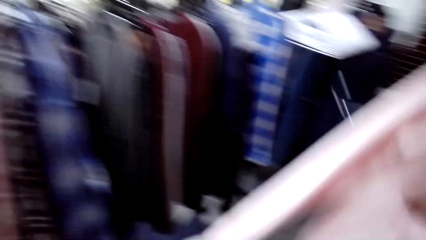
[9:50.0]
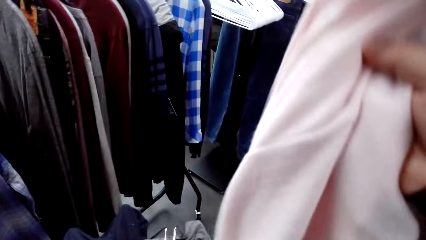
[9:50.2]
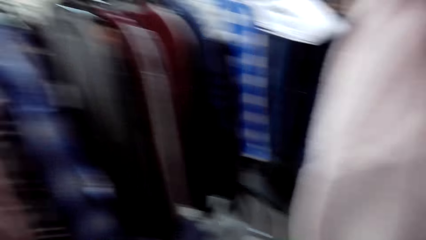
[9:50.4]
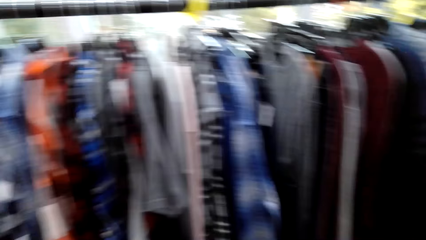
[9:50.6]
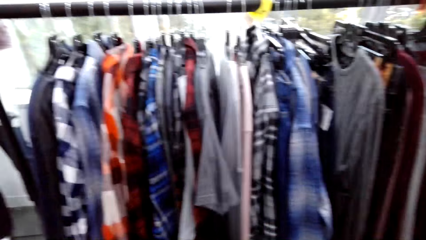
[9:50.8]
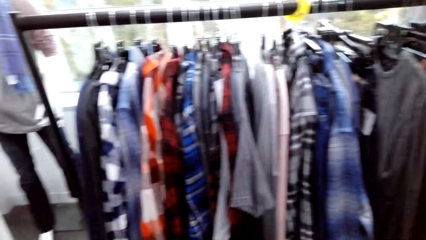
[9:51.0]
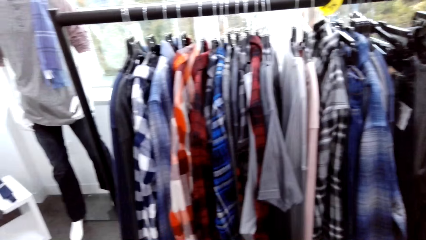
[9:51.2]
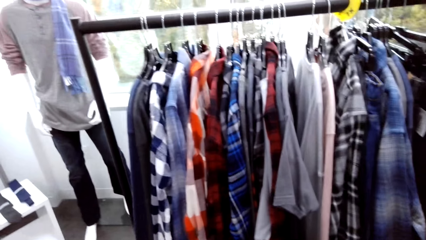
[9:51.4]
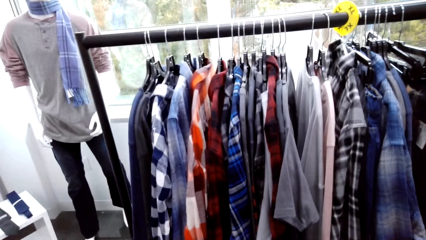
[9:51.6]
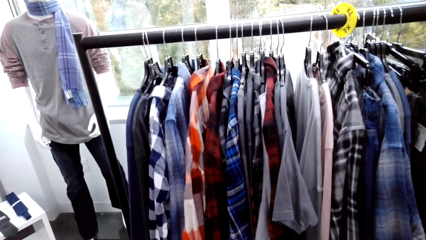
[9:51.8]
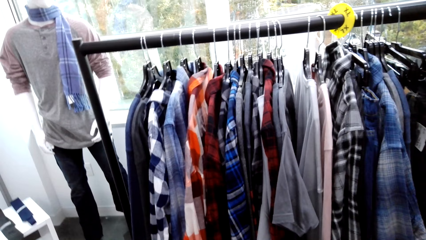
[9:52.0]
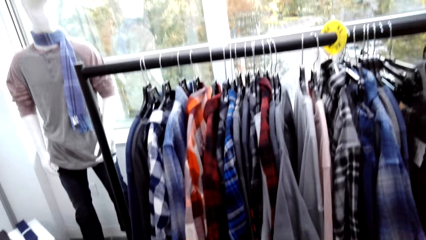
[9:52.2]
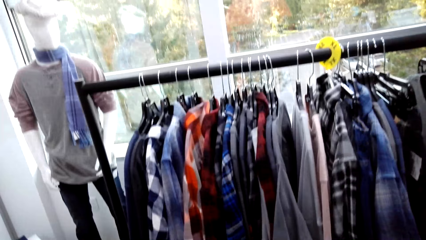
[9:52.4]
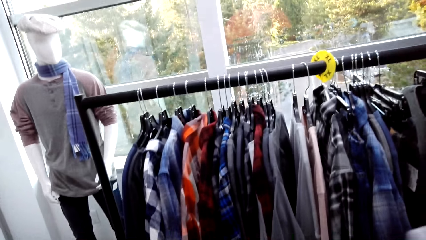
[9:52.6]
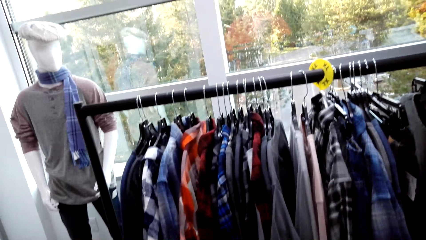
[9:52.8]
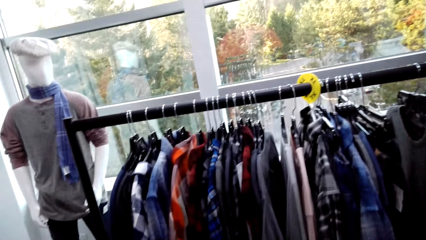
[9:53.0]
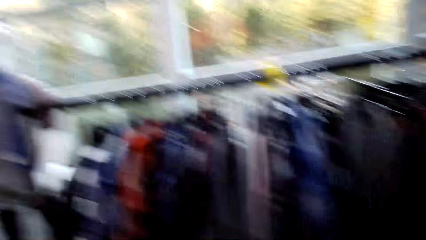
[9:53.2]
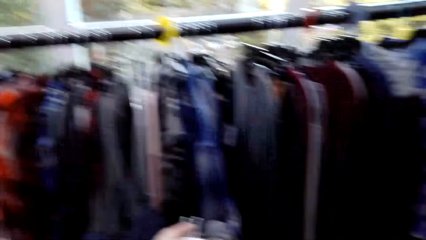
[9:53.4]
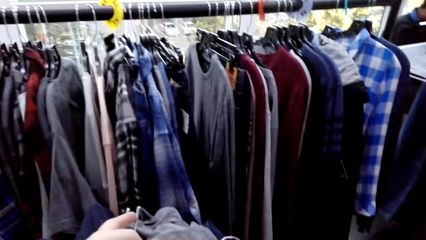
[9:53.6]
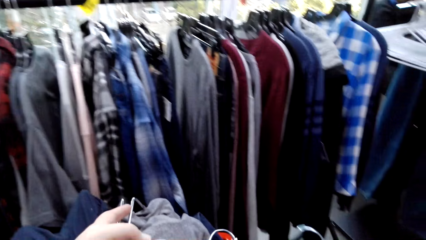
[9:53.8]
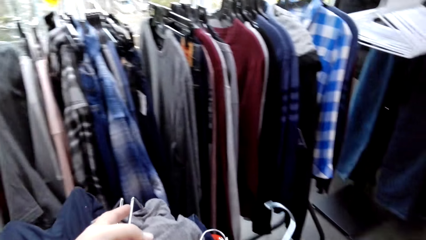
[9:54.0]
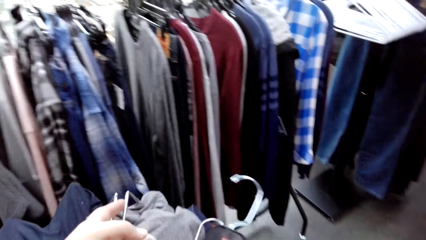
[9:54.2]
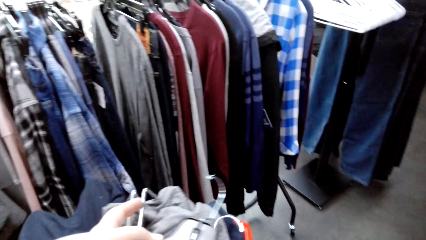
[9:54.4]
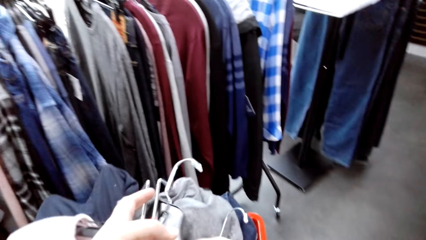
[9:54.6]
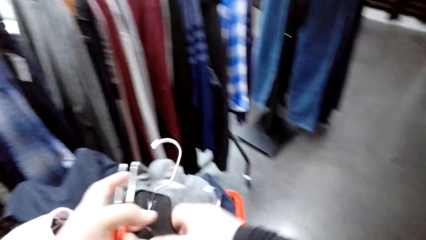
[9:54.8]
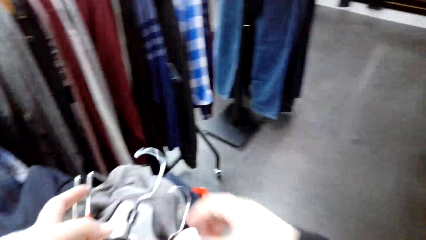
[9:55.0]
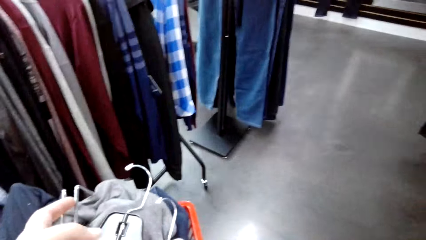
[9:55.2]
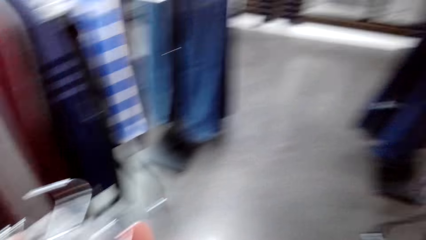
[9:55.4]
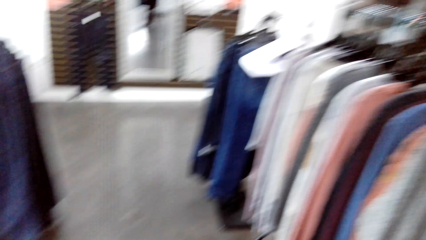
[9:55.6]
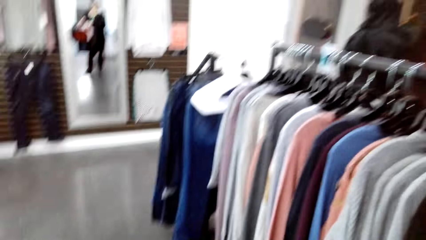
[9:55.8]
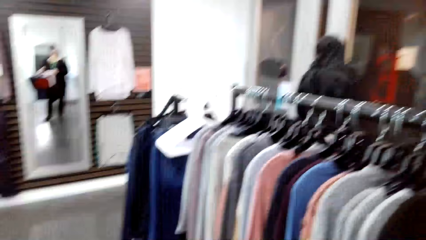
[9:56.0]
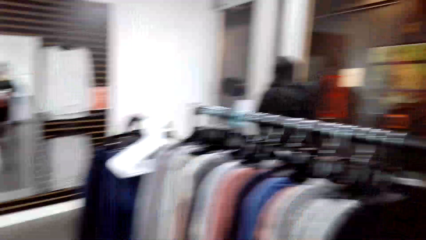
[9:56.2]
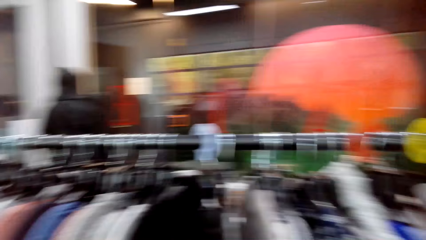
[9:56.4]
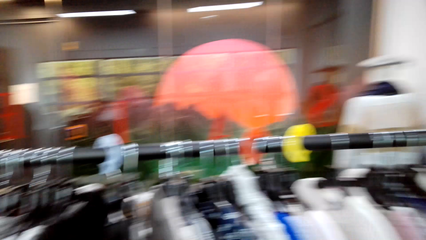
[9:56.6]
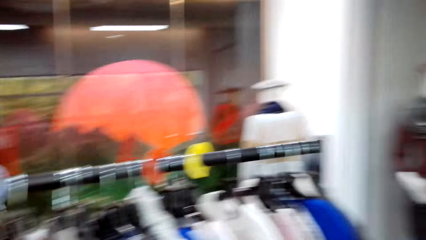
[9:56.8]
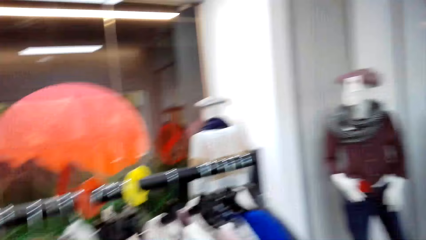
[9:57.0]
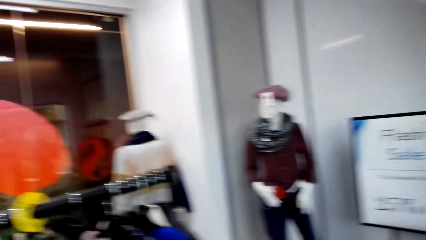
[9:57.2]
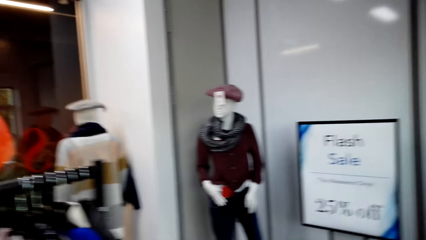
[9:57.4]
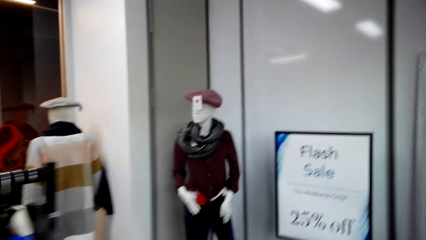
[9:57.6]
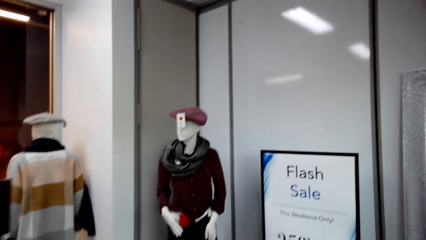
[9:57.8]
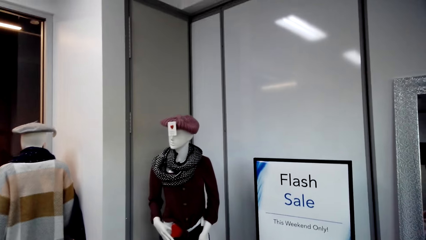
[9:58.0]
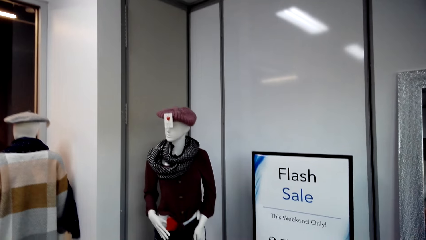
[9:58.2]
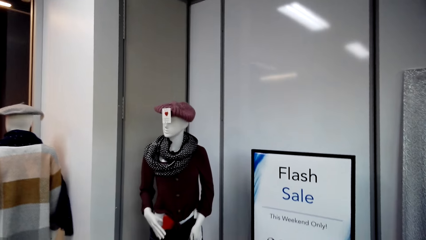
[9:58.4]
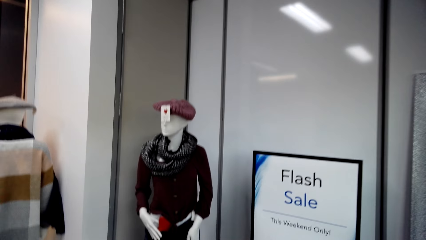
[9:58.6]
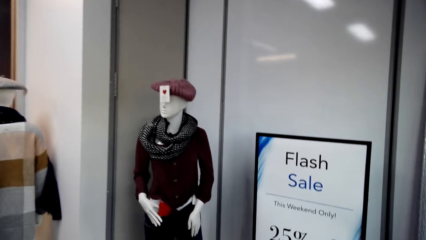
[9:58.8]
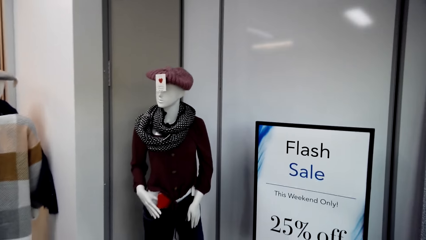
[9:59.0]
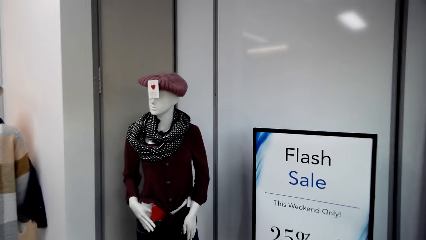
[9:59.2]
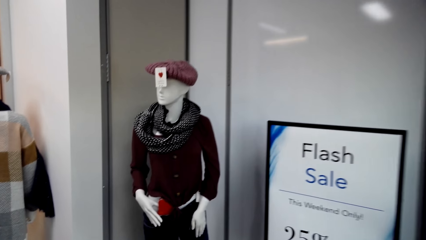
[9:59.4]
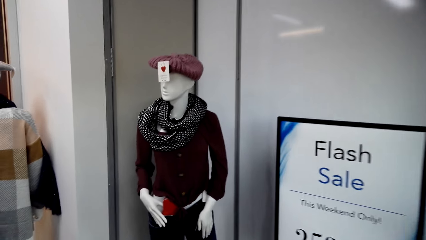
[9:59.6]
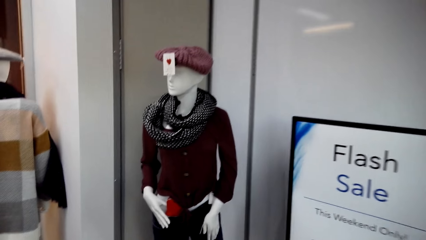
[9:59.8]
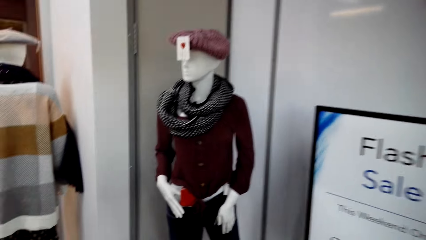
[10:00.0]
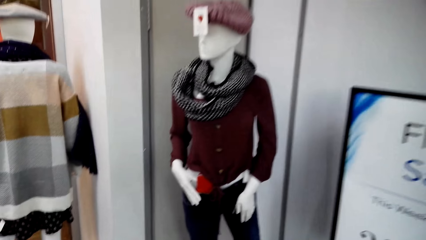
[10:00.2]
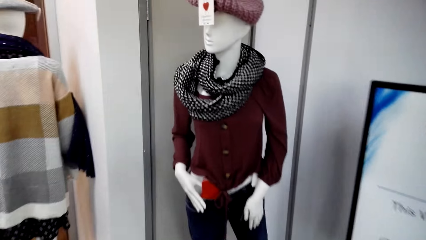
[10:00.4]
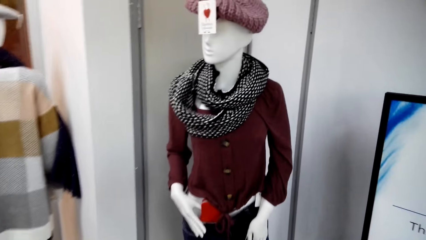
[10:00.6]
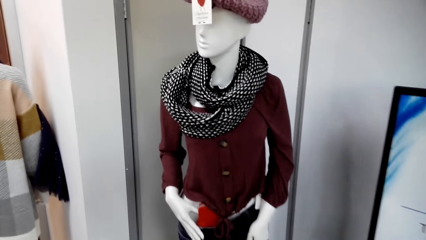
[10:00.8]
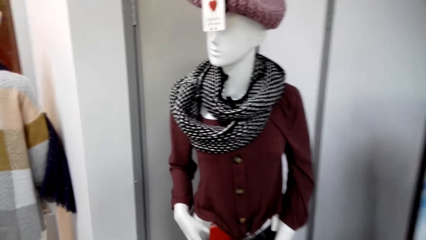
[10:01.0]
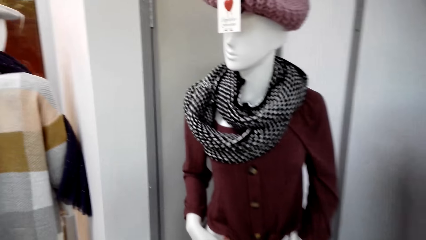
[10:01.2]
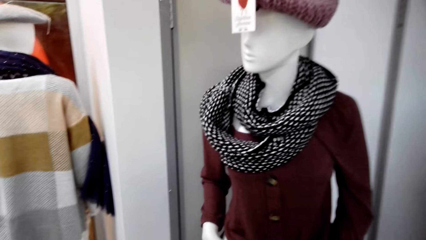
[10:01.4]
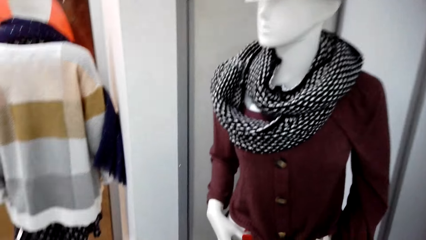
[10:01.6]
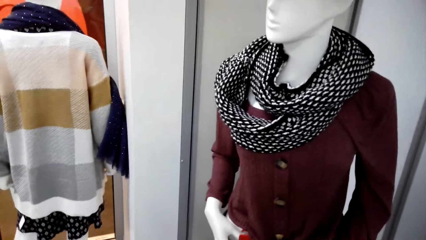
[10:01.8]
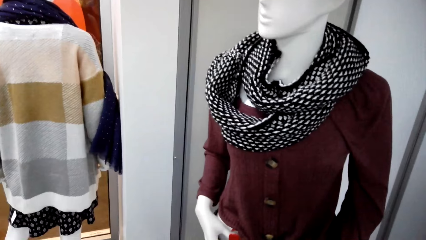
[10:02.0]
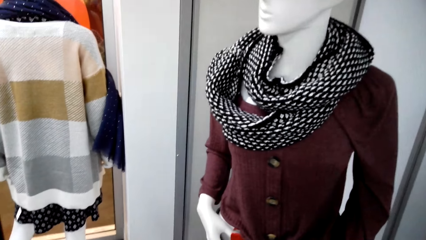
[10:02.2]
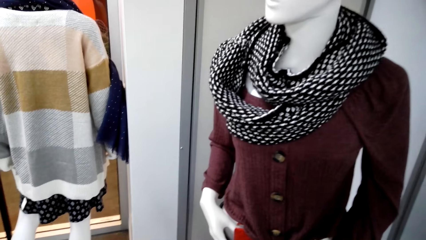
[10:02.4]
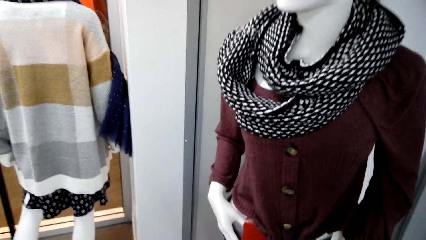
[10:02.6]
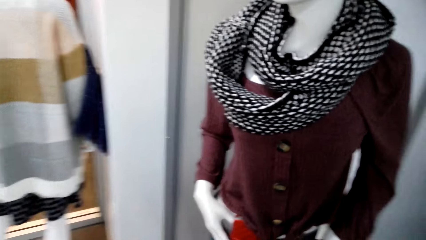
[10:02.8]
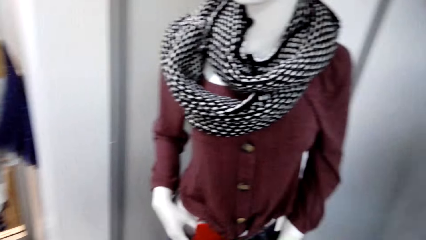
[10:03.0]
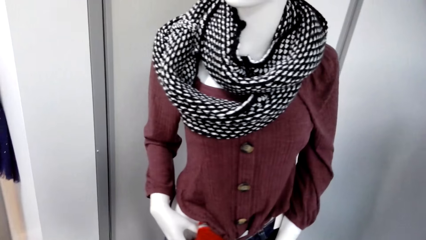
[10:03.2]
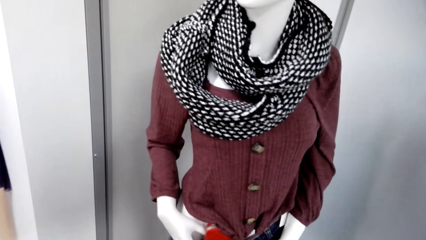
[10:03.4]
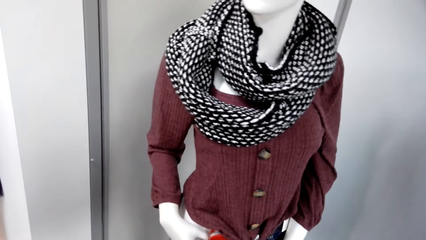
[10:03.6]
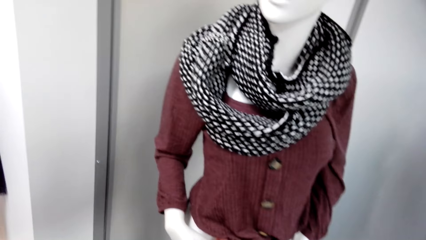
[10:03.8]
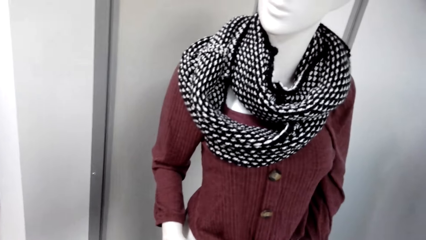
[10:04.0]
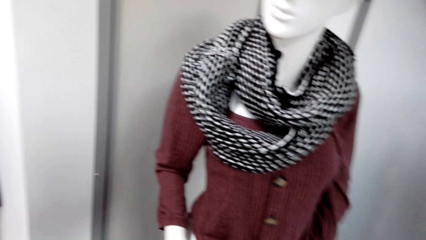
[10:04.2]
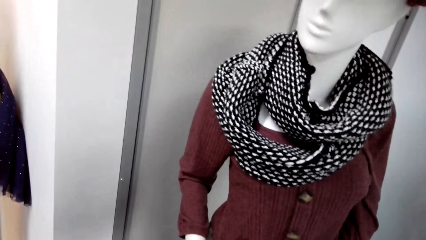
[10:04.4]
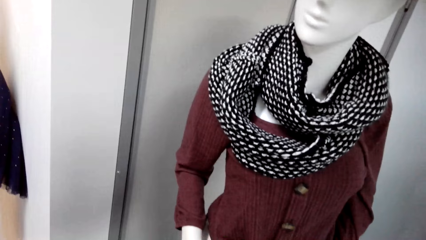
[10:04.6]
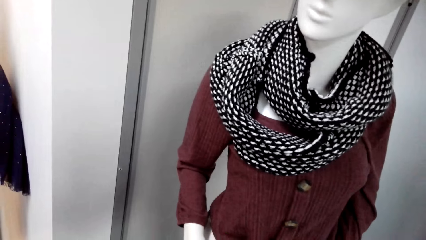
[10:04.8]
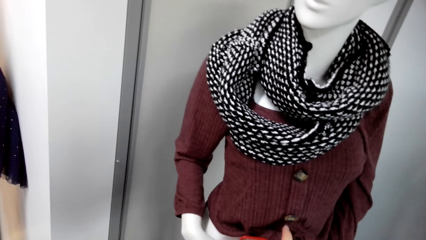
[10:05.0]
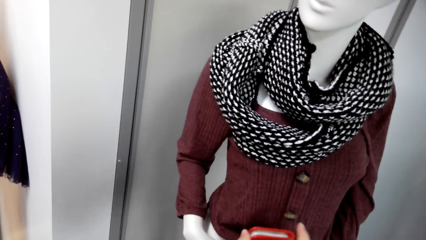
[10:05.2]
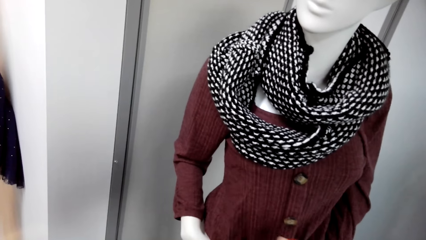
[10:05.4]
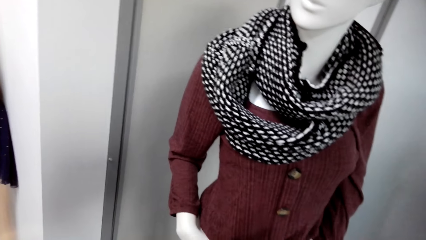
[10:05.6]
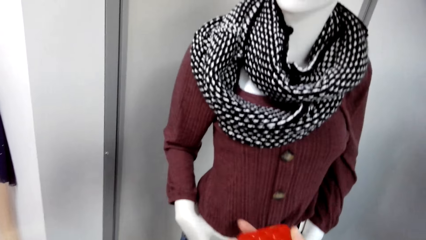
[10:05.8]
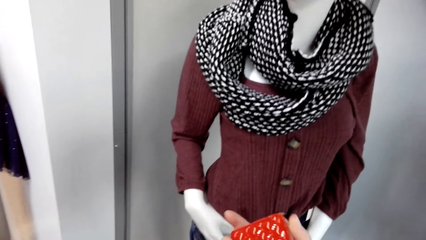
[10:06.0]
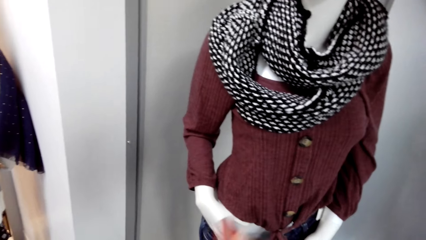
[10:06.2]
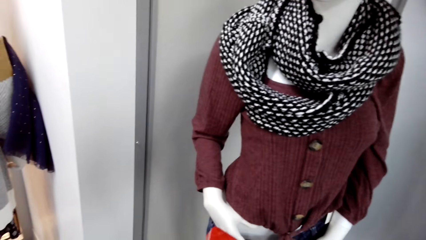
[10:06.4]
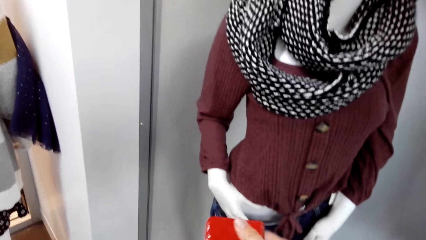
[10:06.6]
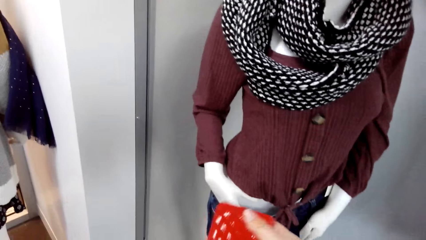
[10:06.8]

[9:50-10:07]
The camera wearer looks around the clothes store. They carry clothes with the shopping basket. They look at the scarf.
